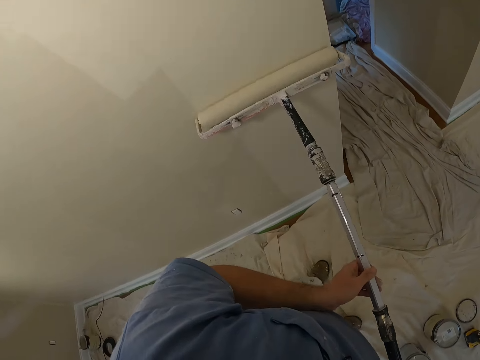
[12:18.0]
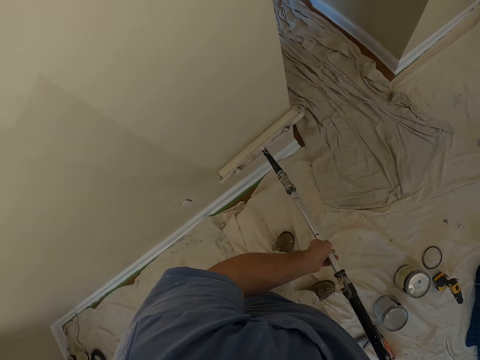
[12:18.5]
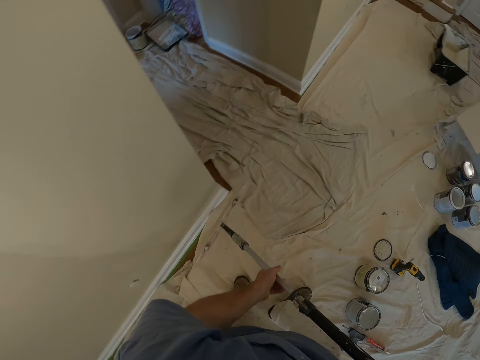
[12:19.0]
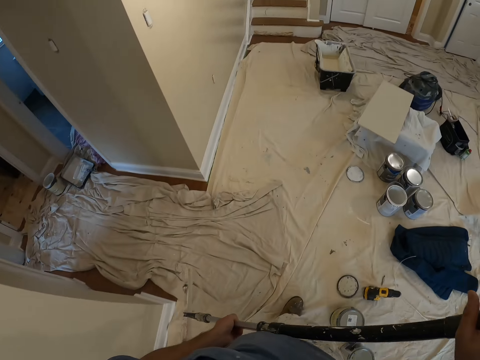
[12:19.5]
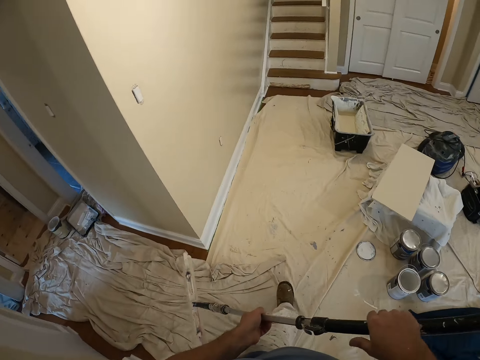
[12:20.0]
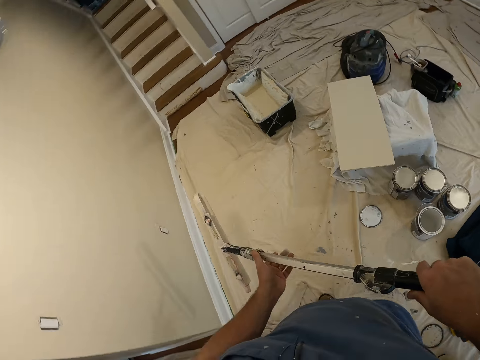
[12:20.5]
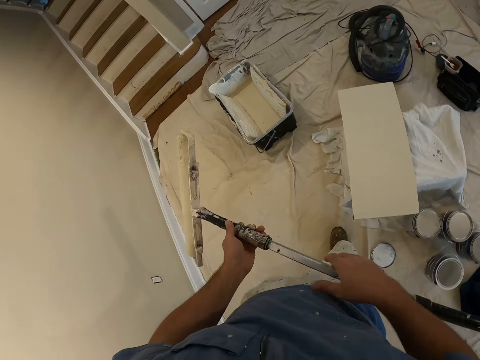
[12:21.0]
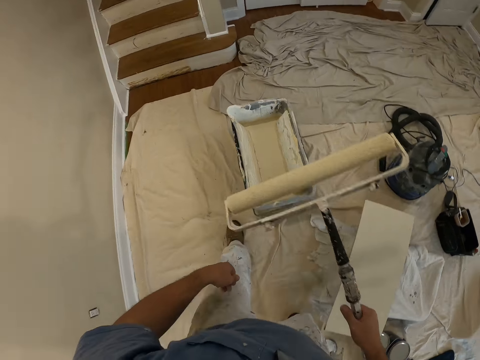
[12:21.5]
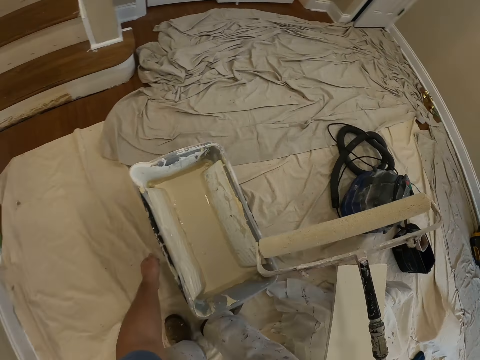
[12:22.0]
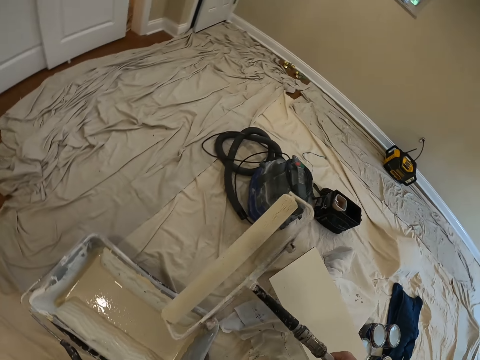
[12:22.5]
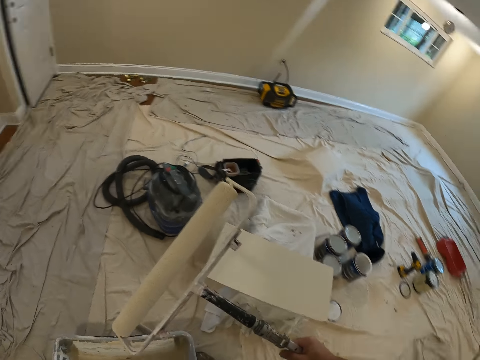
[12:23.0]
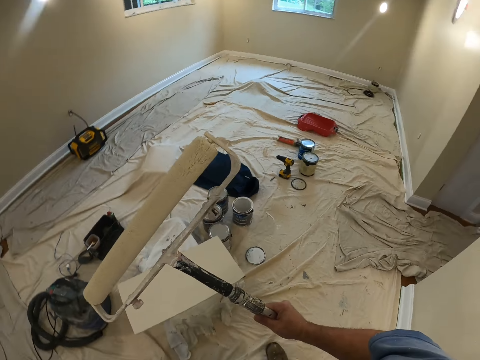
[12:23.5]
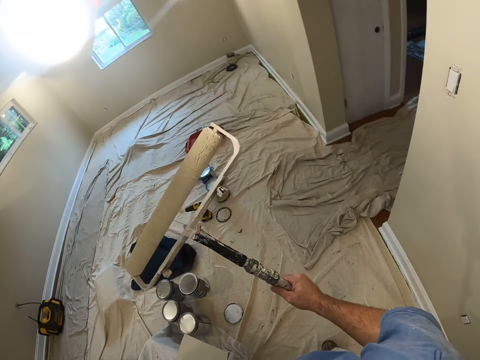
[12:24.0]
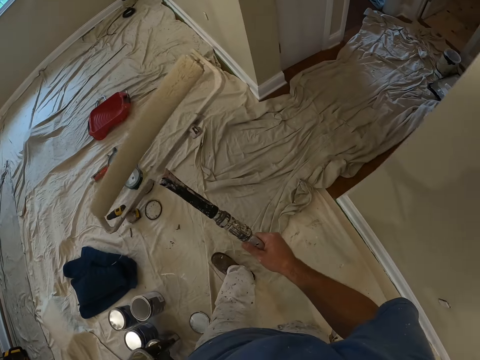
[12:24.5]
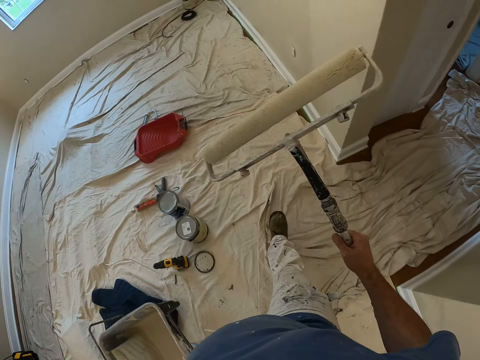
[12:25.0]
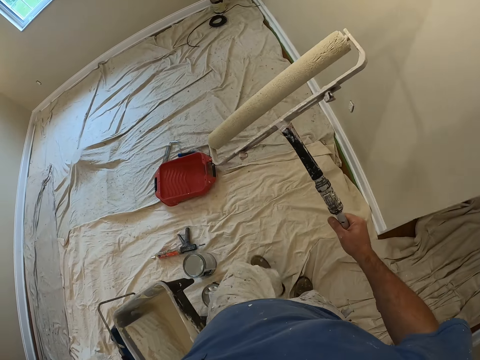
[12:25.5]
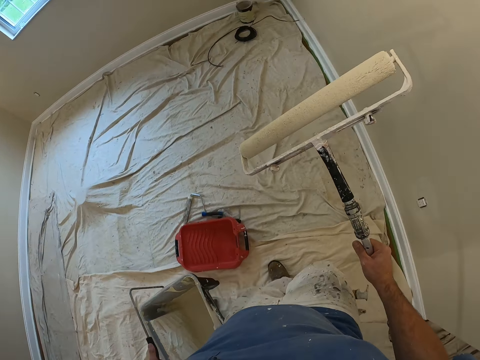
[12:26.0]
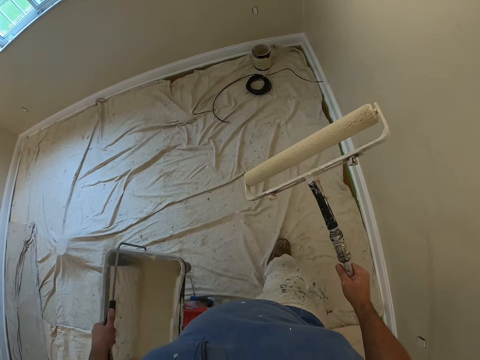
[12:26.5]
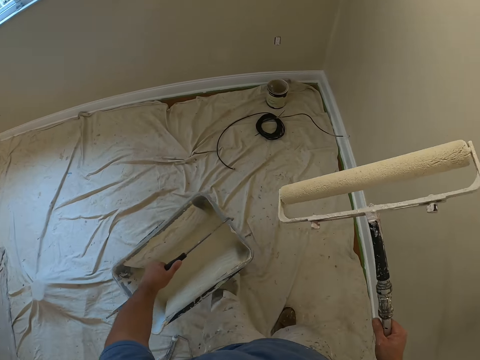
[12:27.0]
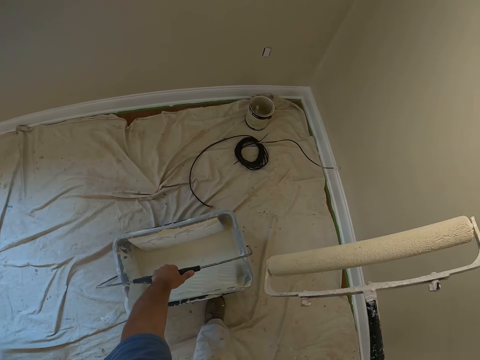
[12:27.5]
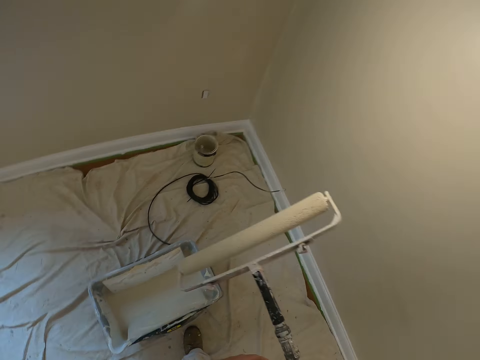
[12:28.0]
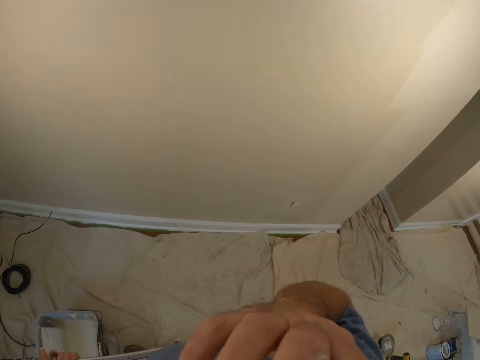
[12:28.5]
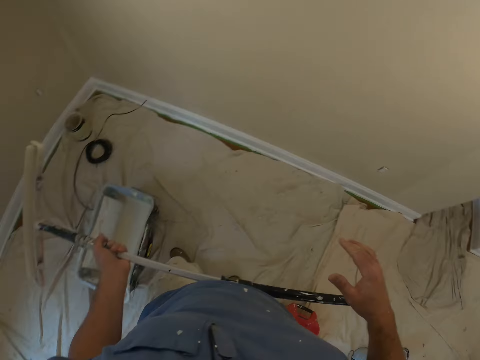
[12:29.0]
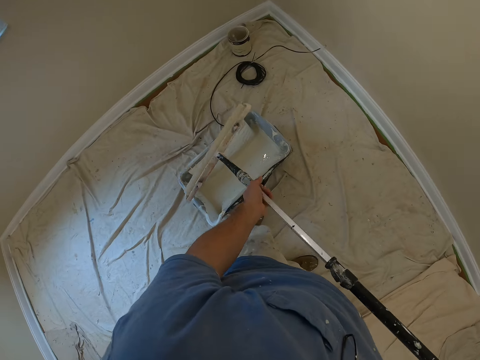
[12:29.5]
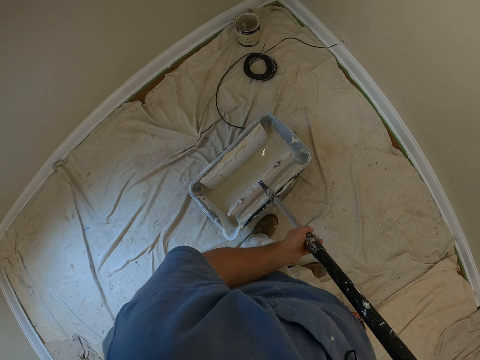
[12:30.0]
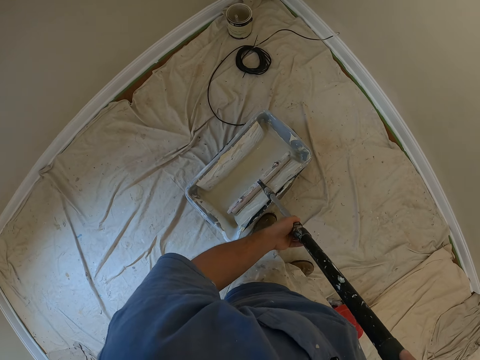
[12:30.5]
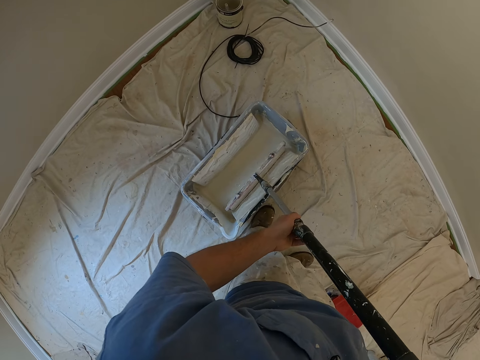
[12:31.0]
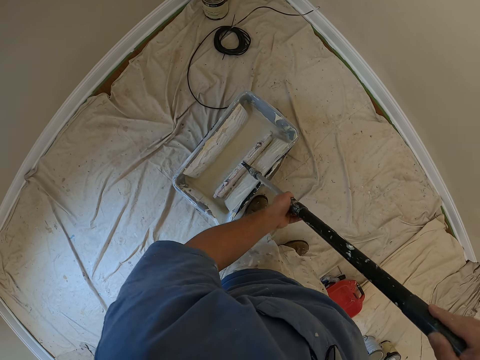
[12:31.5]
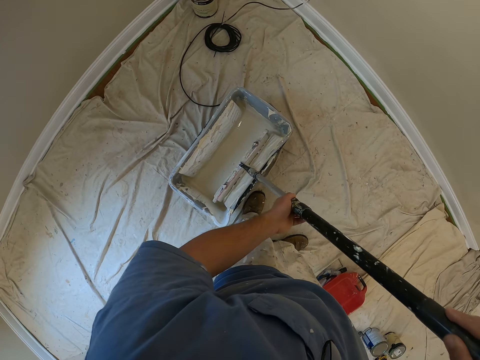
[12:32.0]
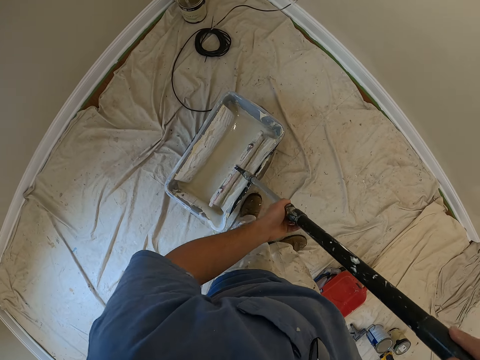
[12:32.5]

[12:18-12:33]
The camera wearer walks in the room towards the paint bucket. They pick up the paint bucket. They walk around a room towards the wall. They drop the paint bucket on the floor. They touch their face. They dip the roller into the paint bucket. They spread paint on the roller.

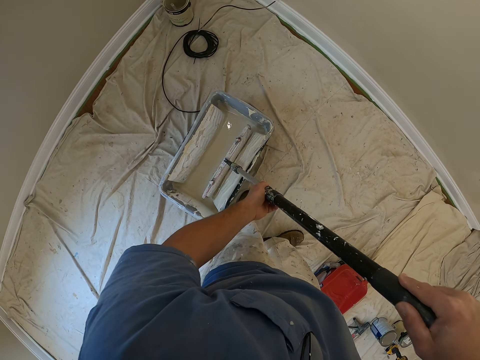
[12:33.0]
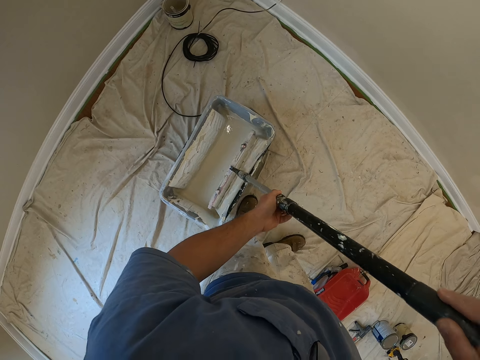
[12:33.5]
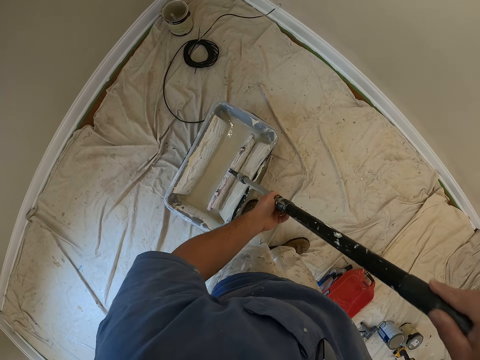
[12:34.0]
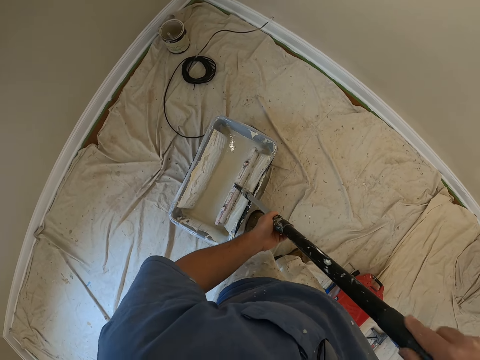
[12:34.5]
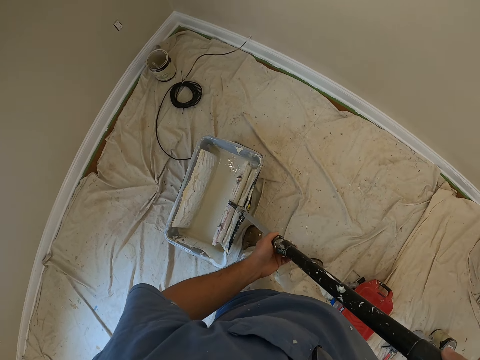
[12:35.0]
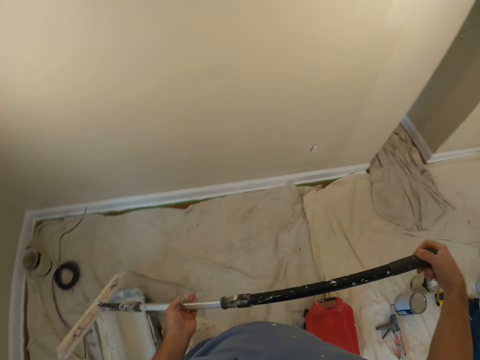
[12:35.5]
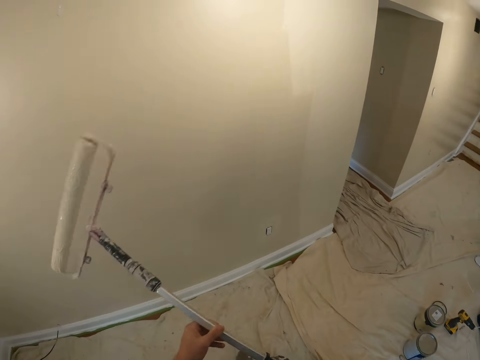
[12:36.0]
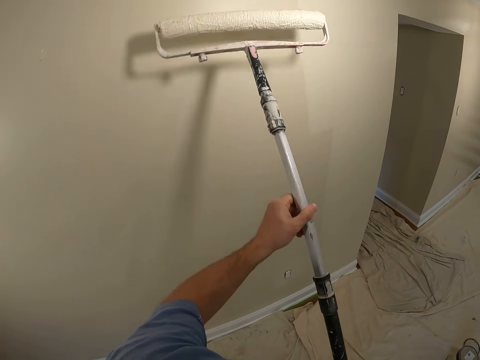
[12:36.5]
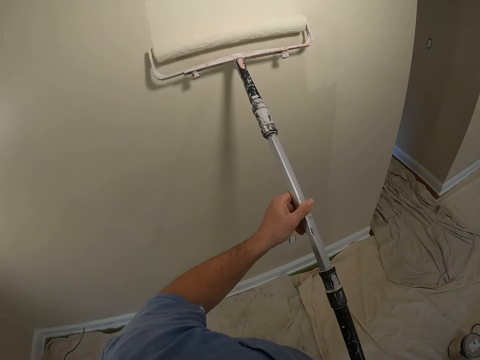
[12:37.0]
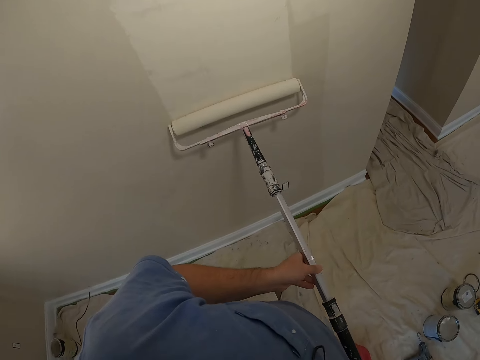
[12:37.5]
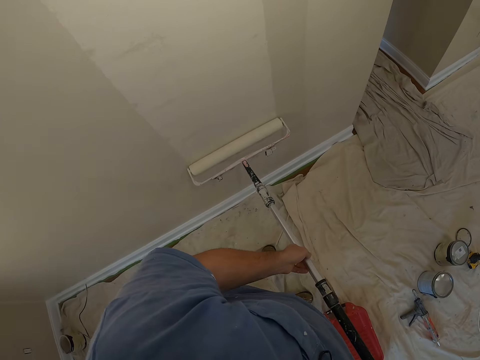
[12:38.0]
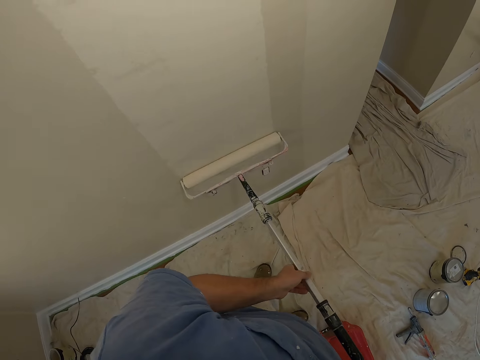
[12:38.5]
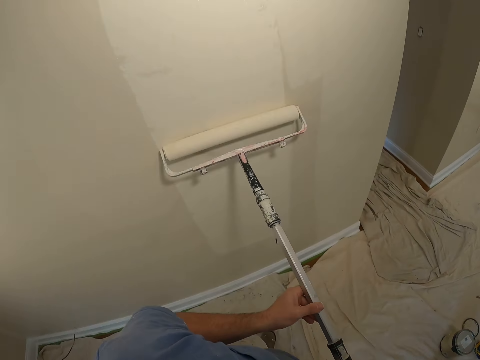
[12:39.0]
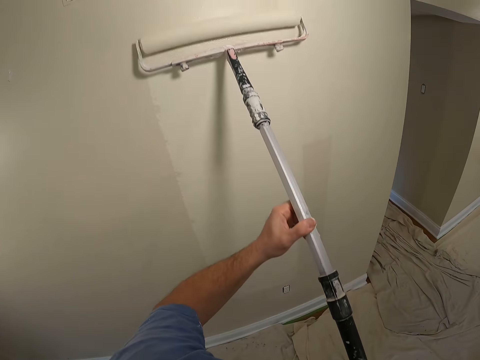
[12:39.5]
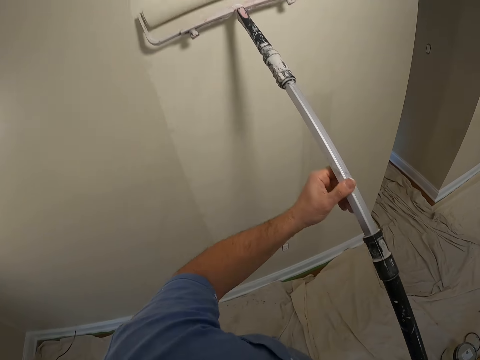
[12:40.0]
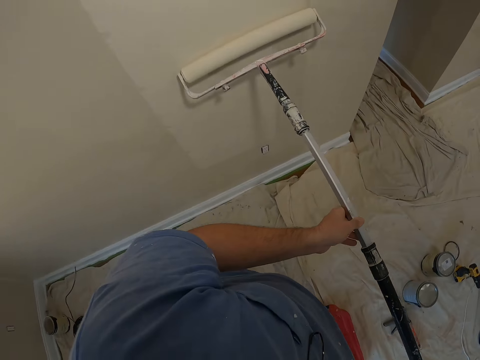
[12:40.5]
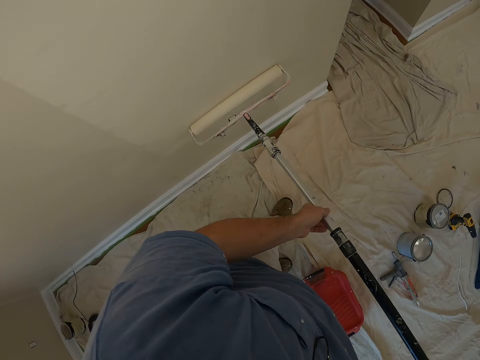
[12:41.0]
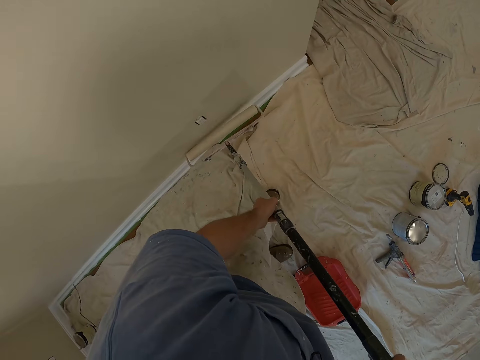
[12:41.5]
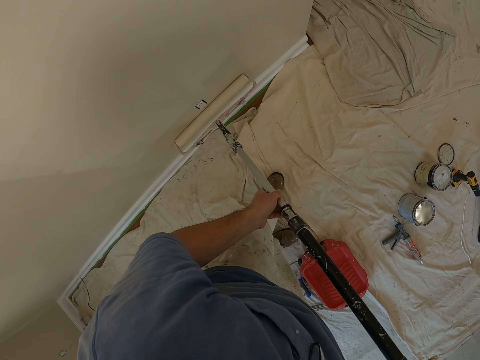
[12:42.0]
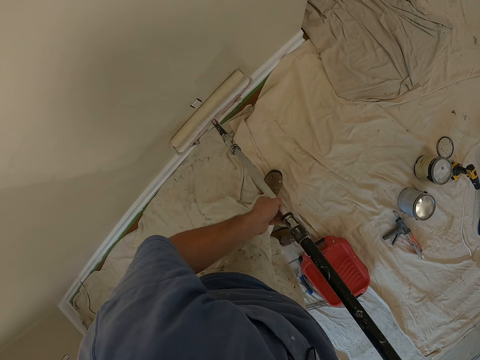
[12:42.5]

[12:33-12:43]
The camera wearer lifts the roller. They paint the wall.

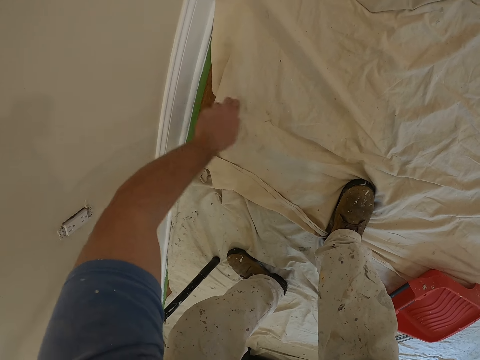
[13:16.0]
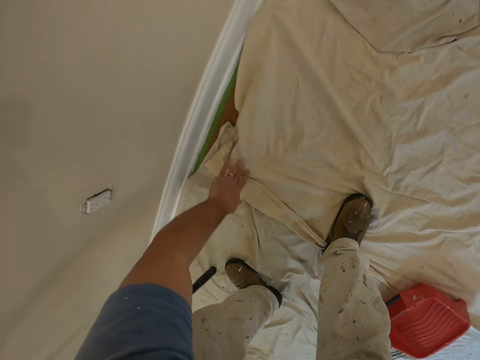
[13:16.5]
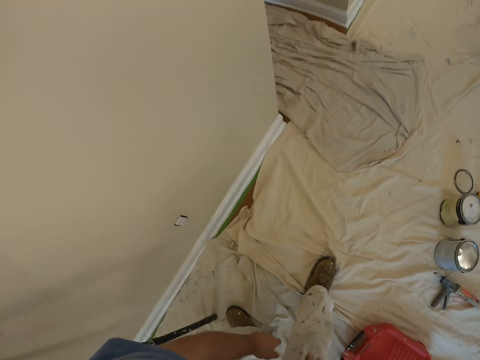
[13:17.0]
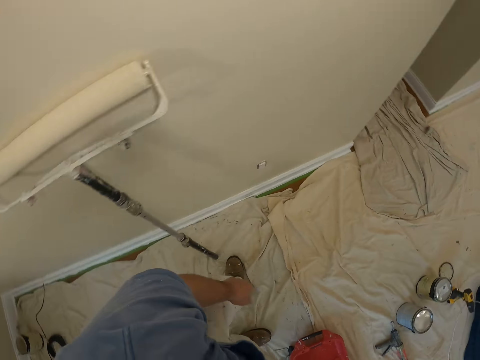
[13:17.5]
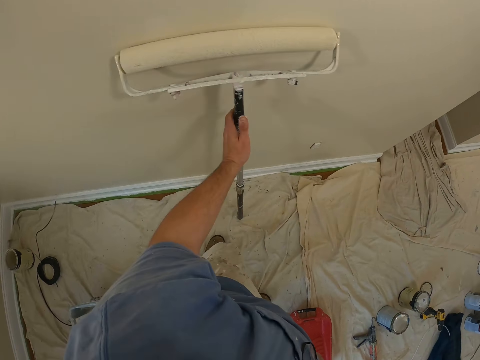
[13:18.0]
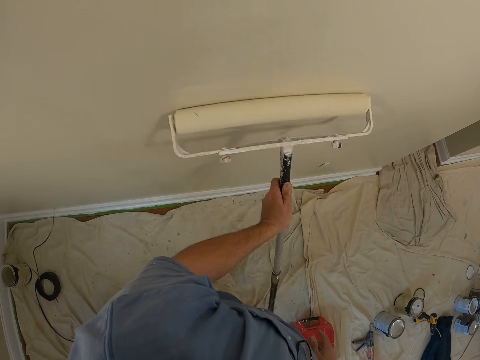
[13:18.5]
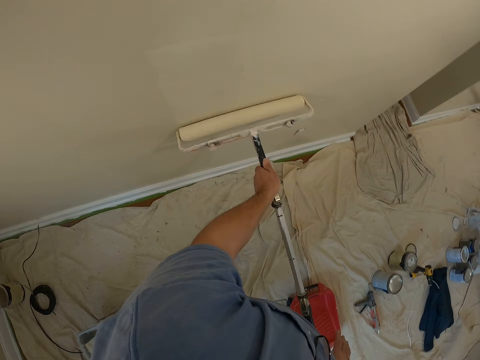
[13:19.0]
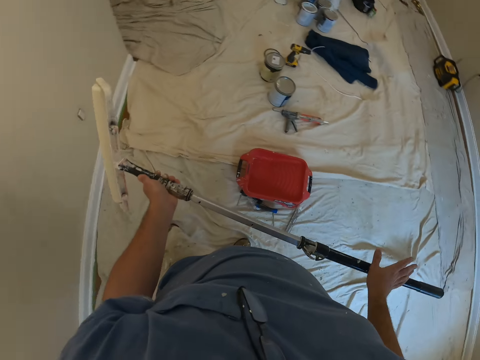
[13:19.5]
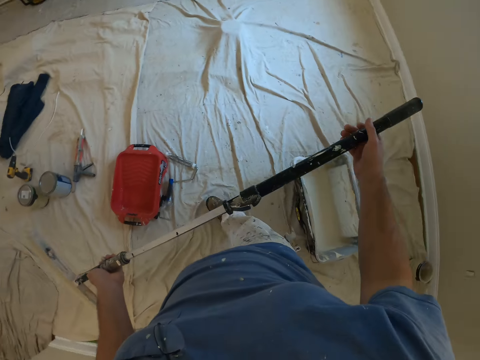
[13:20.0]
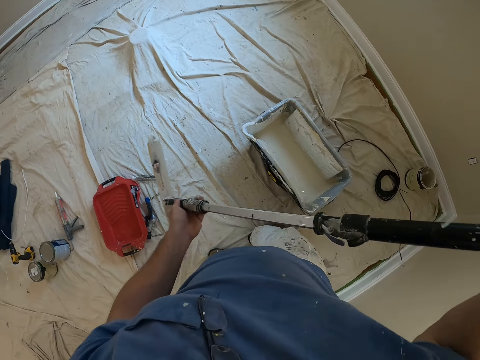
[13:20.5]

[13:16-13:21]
The camera wearer rubs his hand on the cloth on the floor. He moves backward in a room and stands upright. He picks up the roller on the wall. He paints the wall with the roller. He turns around the room.
